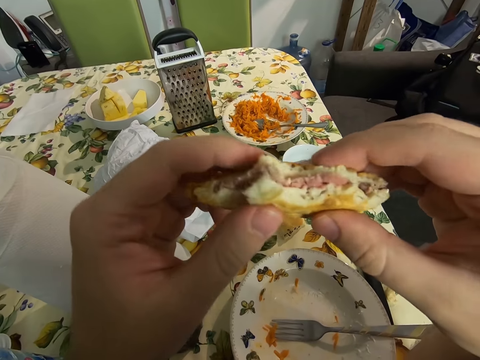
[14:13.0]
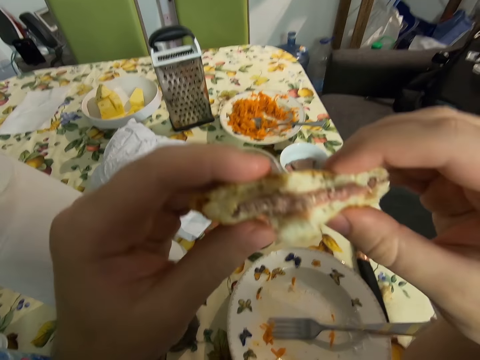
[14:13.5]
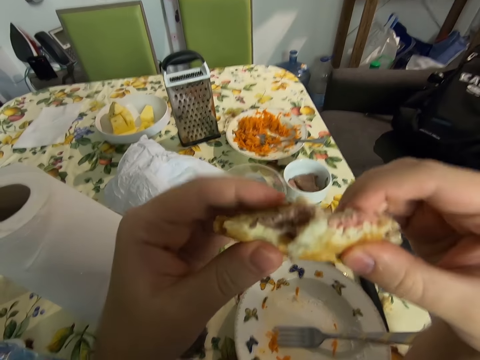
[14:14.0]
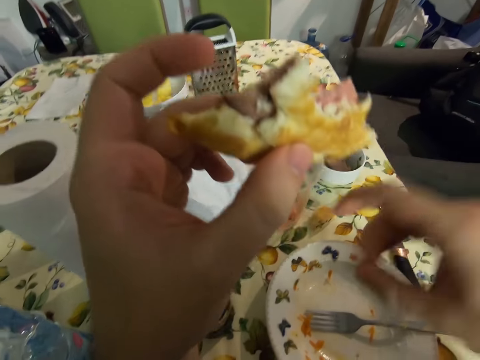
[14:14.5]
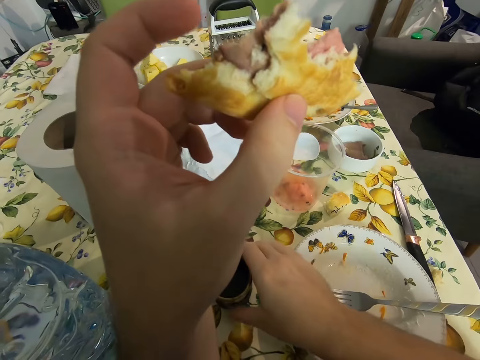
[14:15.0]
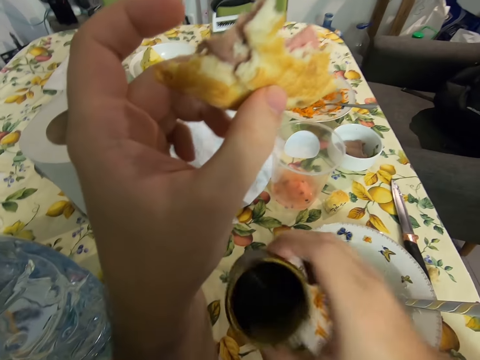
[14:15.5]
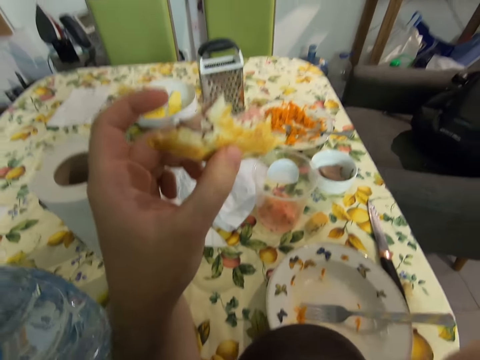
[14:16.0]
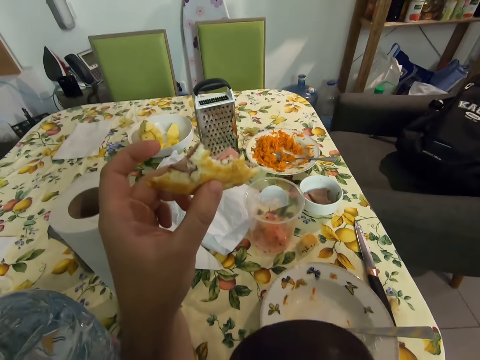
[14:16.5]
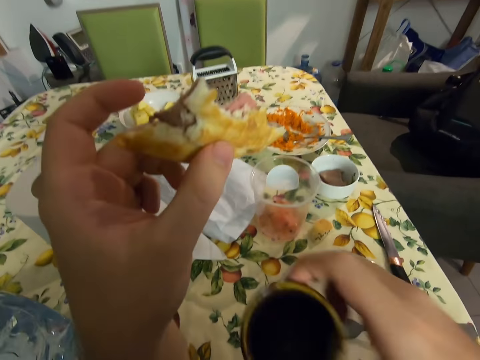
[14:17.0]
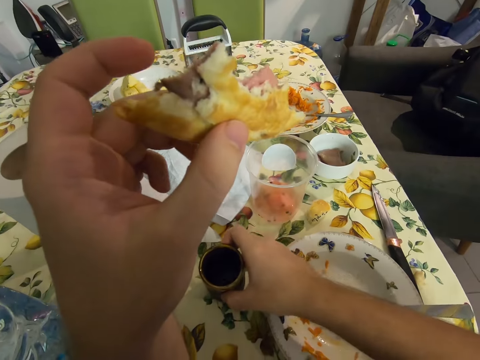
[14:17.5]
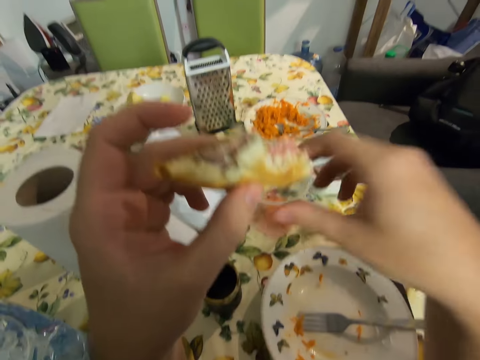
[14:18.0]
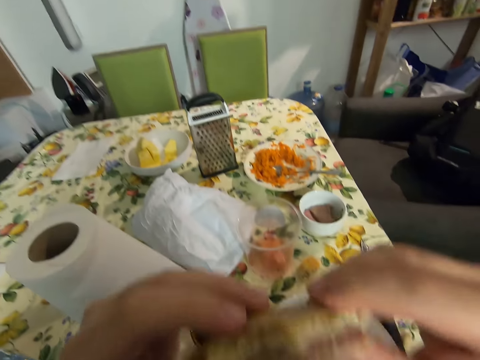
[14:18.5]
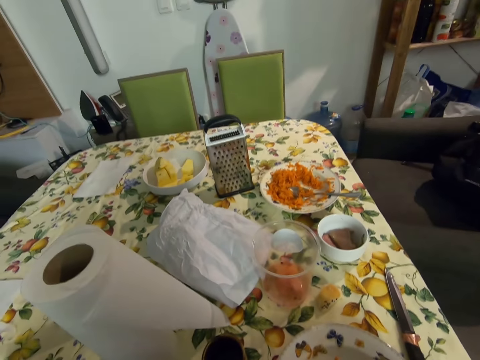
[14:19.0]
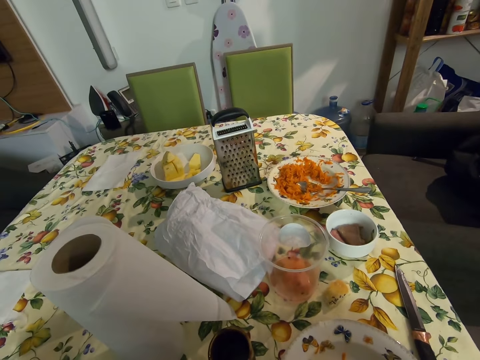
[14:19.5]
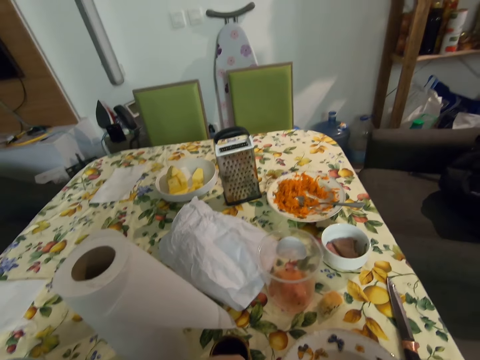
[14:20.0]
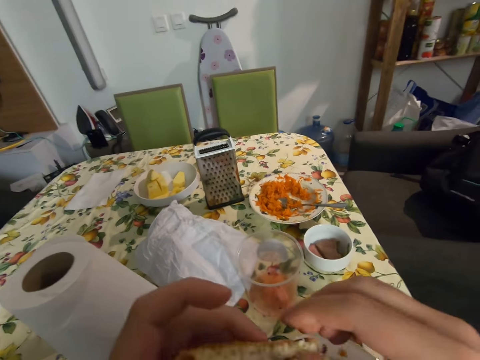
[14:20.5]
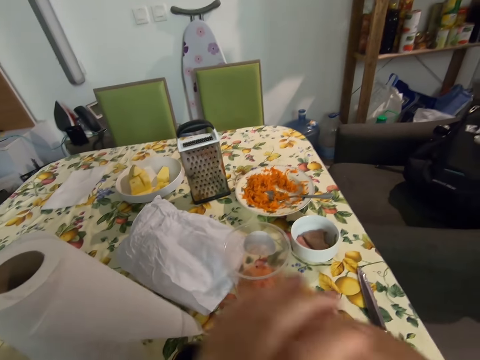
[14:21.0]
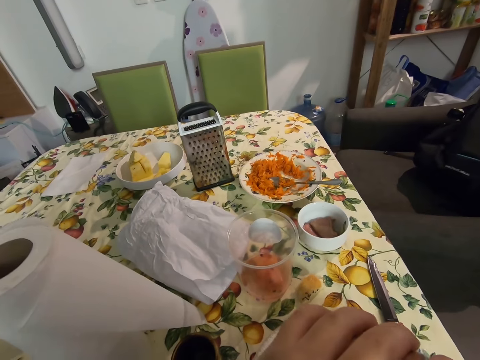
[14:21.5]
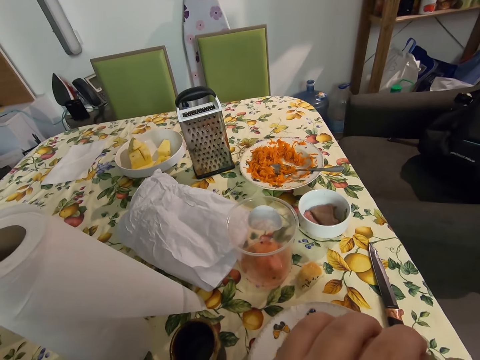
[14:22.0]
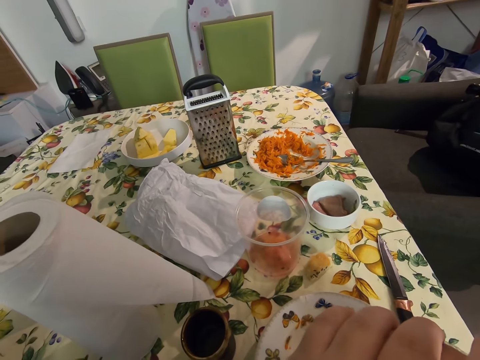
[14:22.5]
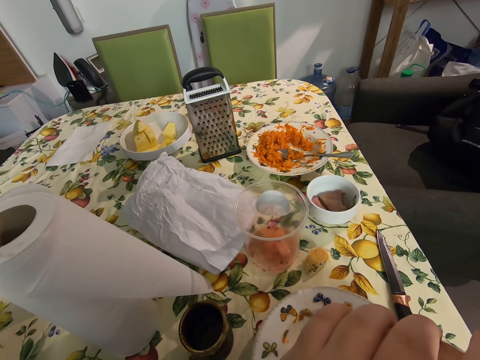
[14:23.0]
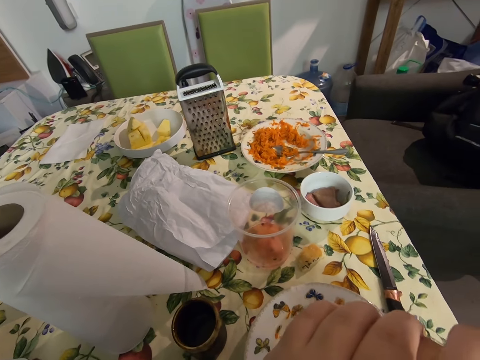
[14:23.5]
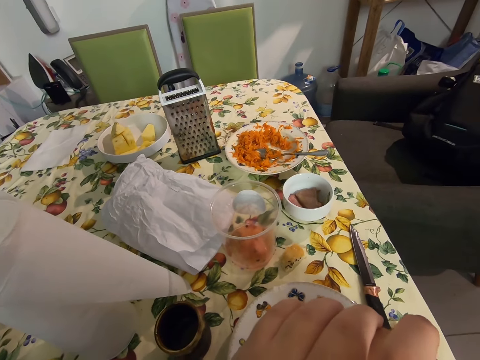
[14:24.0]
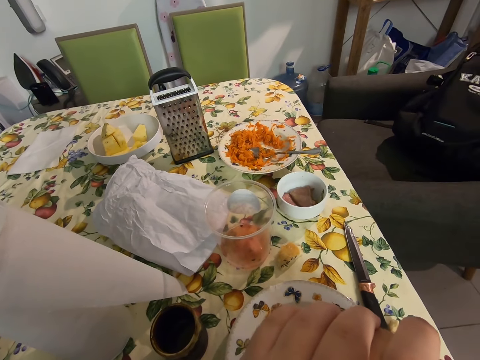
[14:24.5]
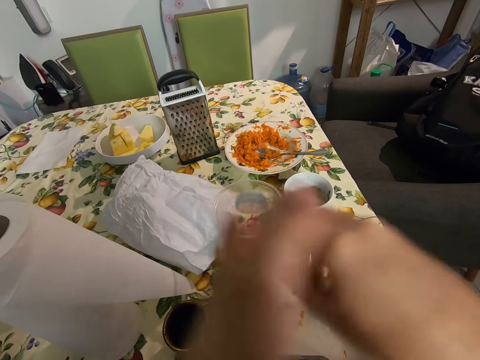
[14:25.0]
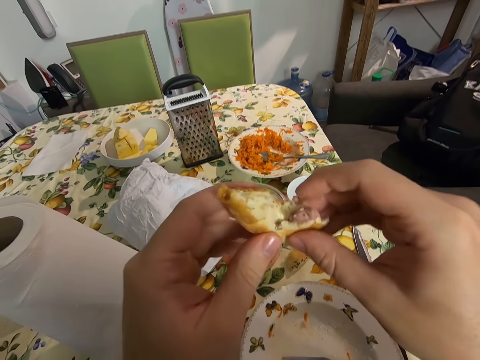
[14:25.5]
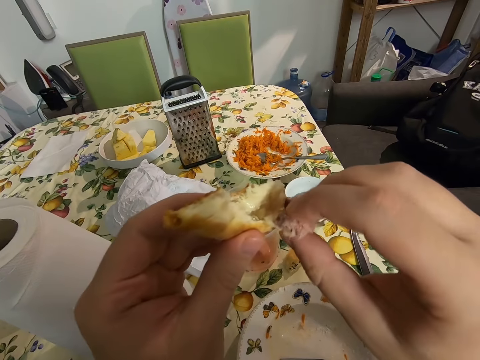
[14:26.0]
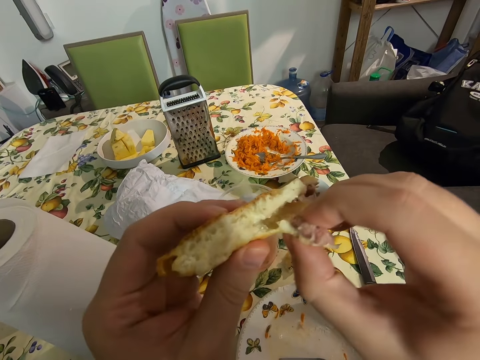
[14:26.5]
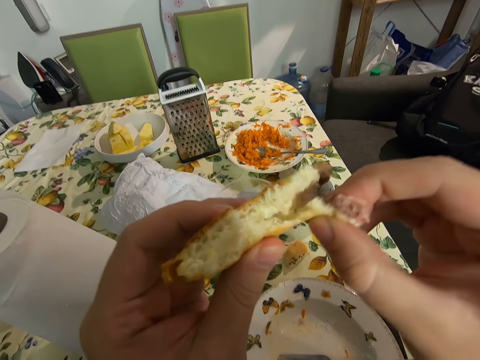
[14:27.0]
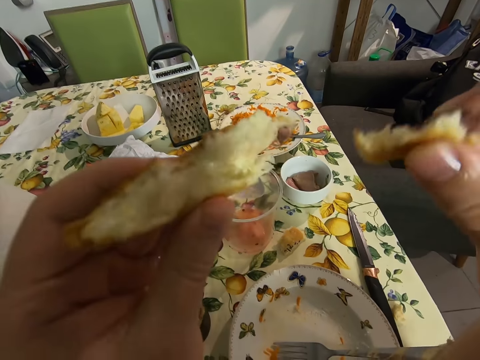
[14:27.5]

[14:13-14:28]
The camera wearer picks a cup of water from the table. They drink water. They put the cup on the table. They eat.

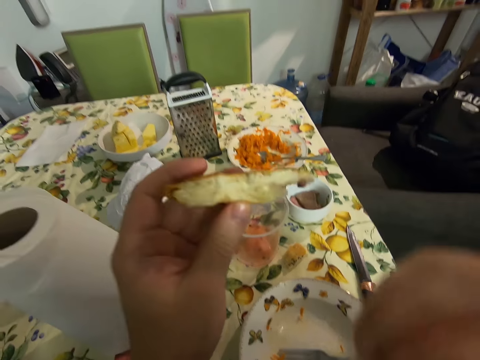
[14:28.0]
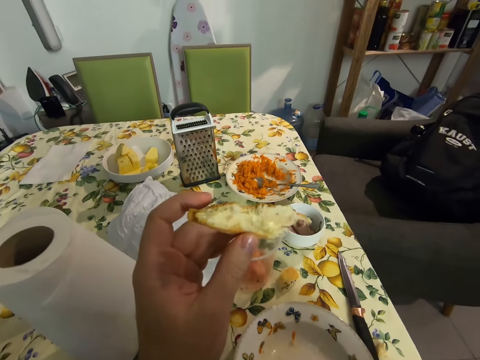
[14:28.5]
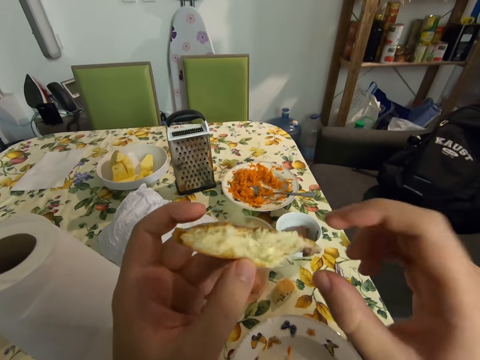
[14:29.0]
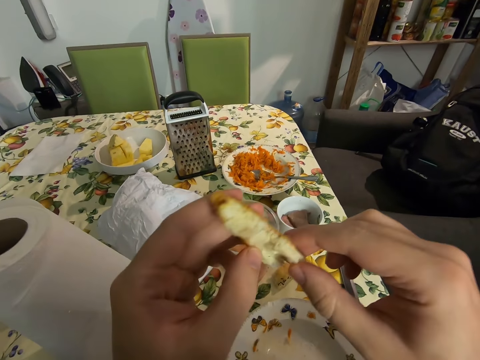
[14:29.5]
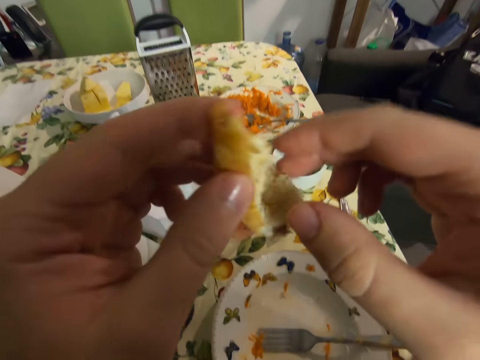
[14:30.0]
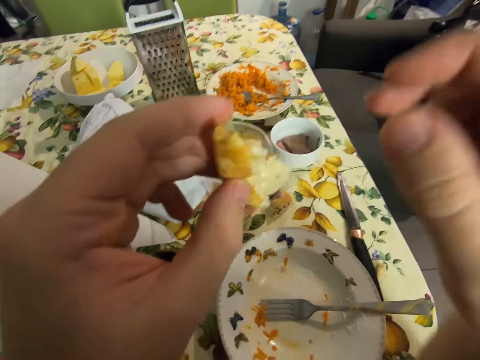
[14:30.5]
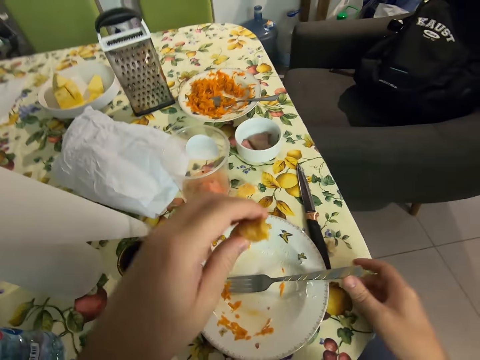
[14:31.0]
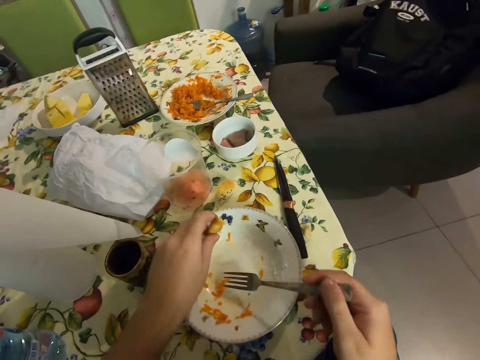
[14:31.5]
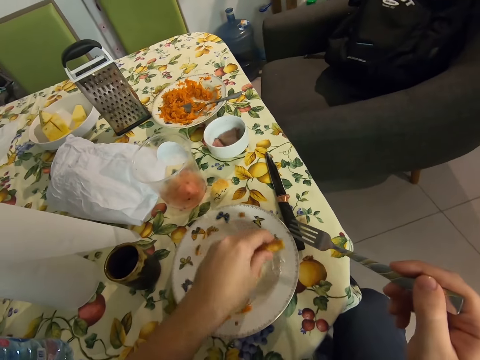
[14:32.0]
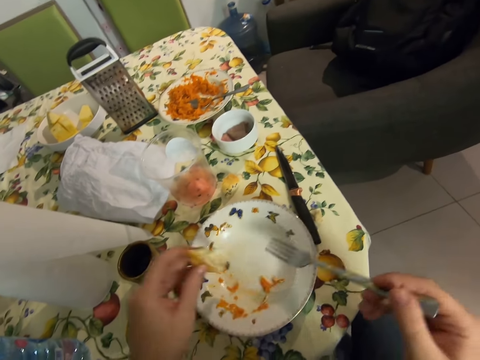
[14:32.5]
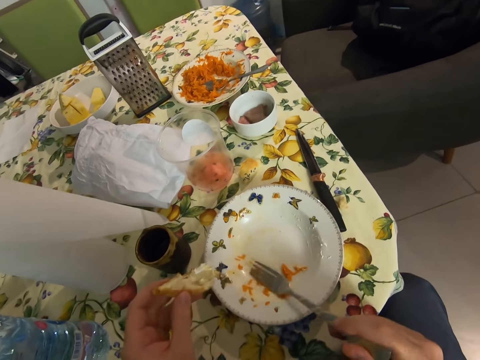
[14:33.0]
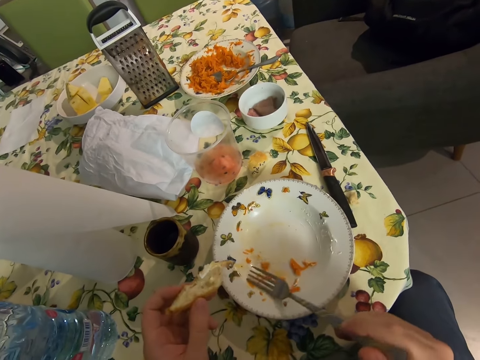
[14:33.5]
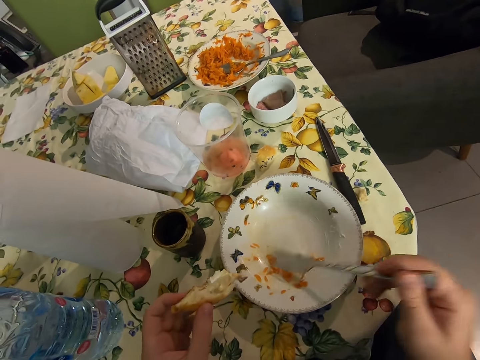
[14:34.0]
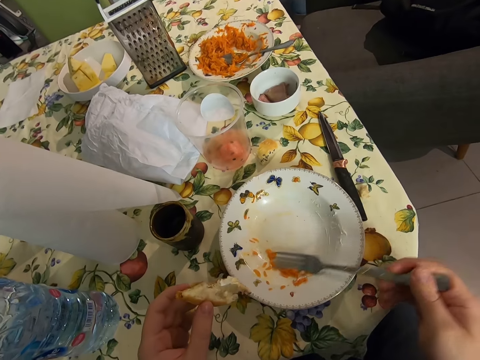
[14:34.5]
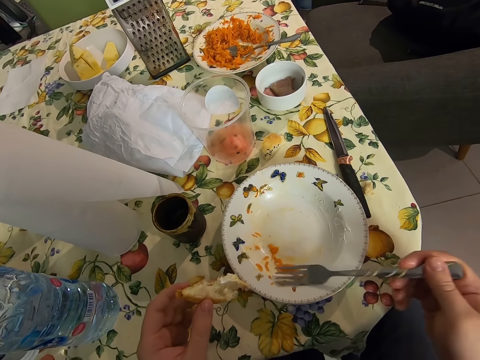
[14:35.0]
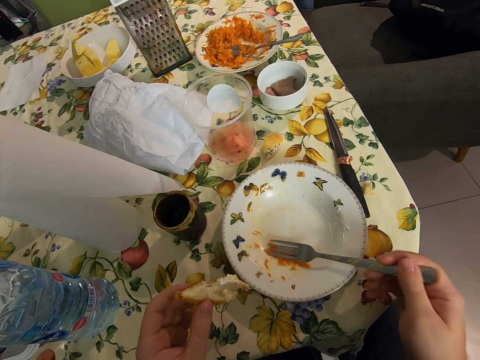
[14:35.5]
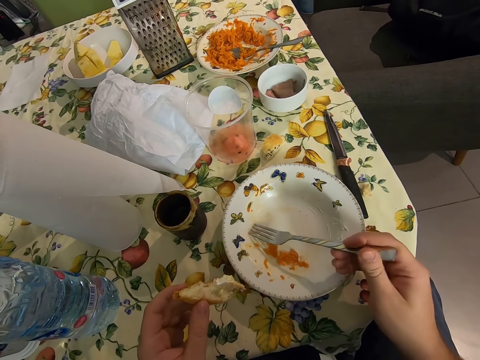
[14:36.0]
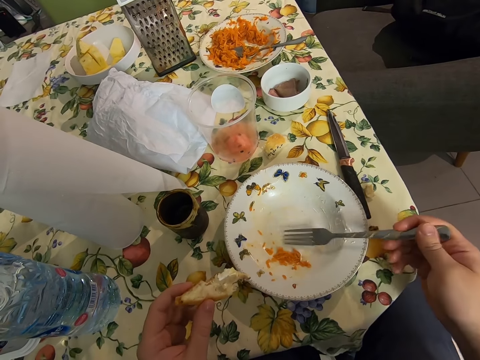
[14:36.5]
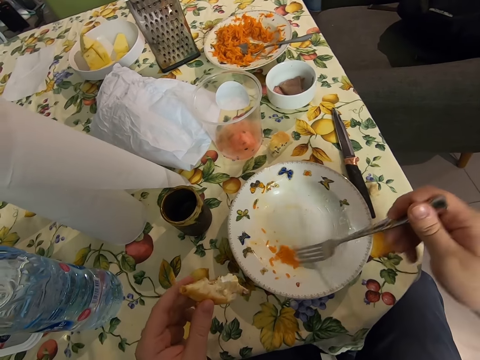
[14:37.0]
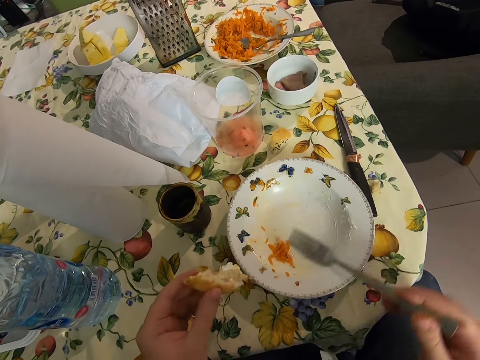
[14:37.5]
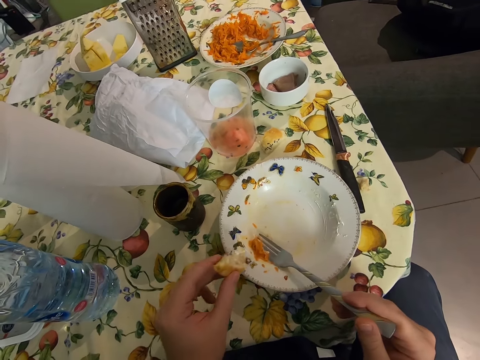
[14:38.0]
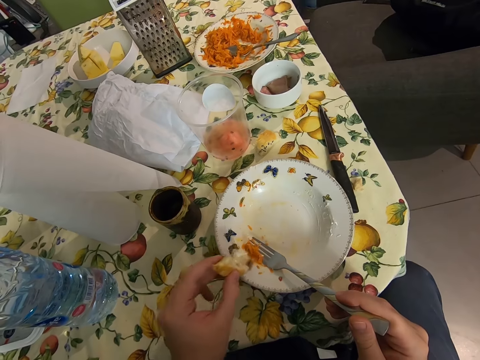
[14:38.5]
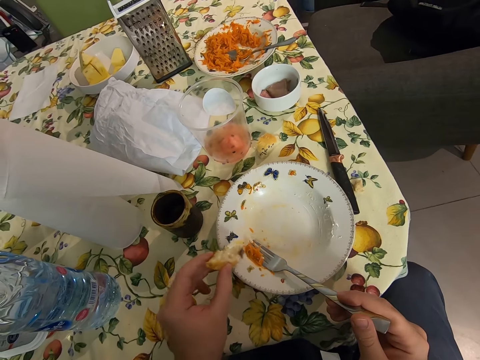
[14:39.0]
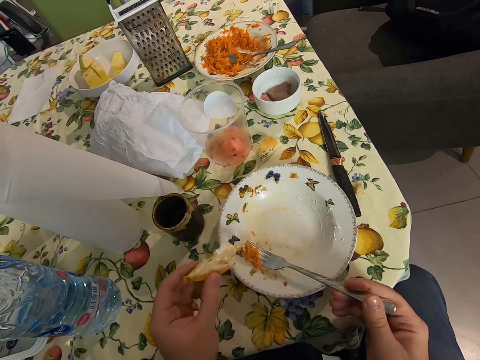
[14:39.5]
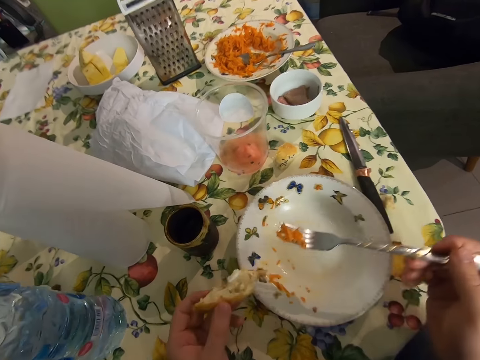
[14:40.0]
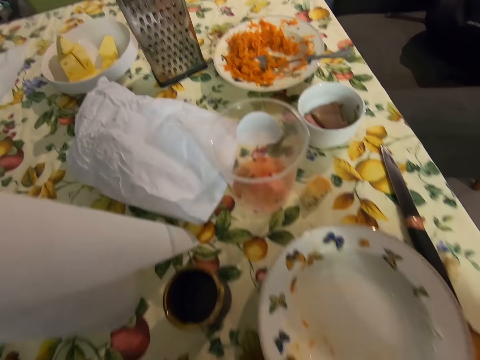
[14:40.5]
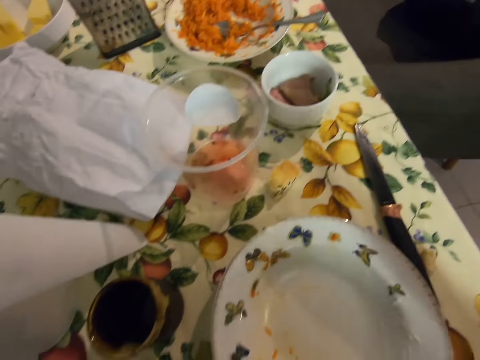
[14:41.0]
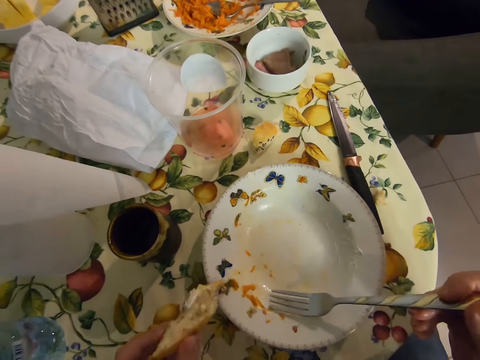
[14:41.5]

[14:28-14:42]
The camera wearer picks the fork from the plate. They eat with the fork. They collect the food from the plate with the fork. They eat.
